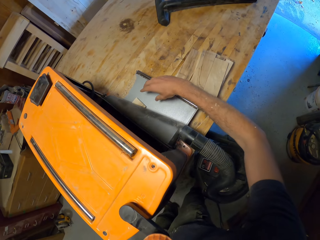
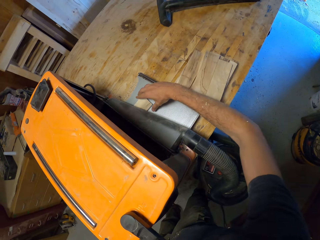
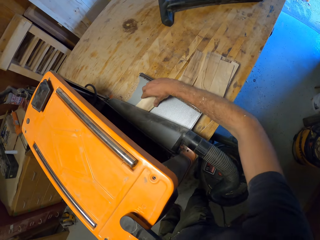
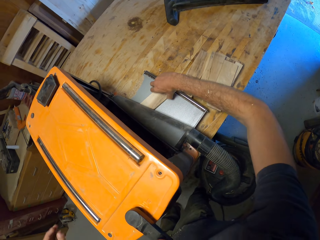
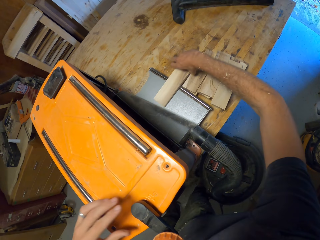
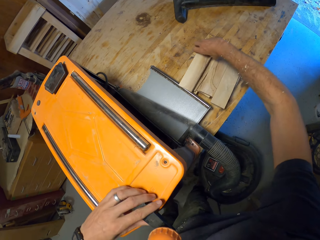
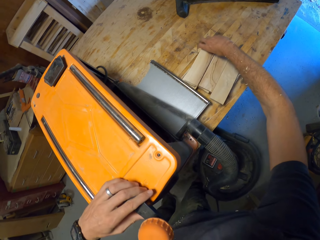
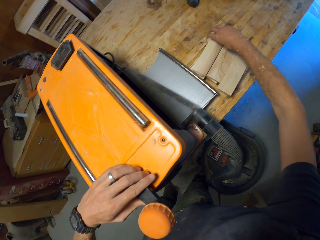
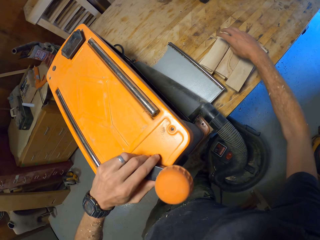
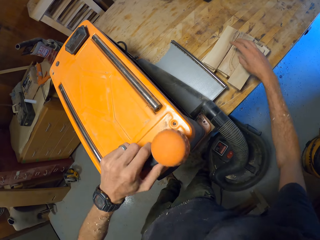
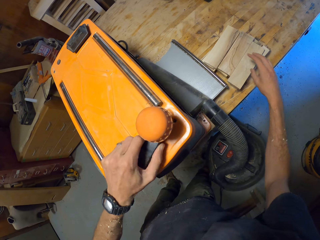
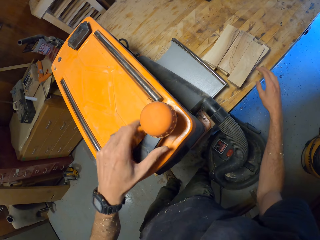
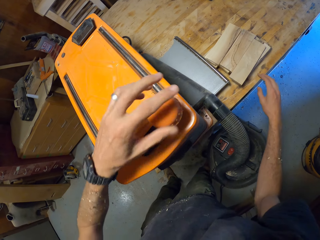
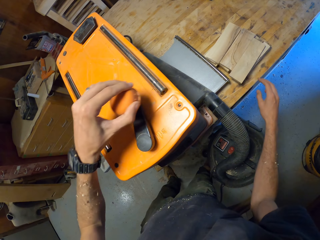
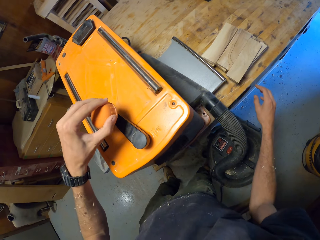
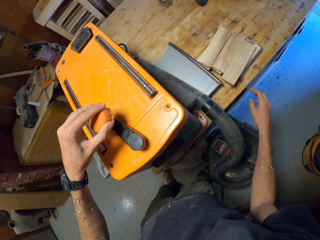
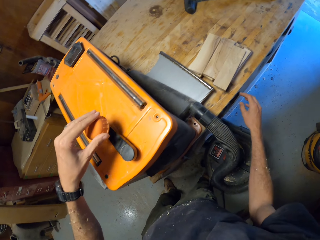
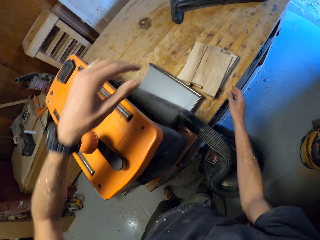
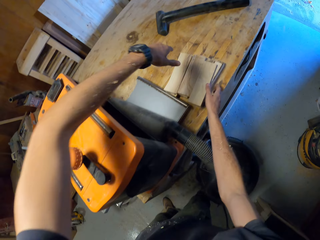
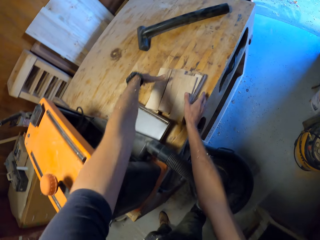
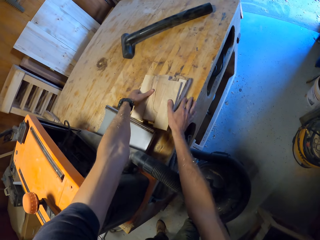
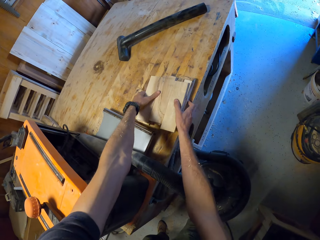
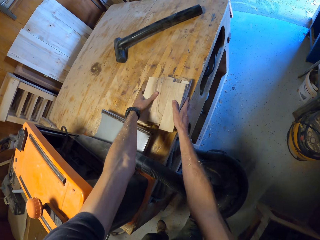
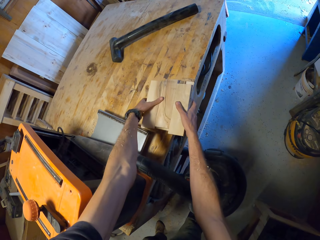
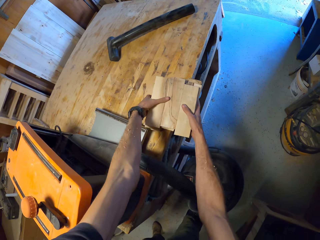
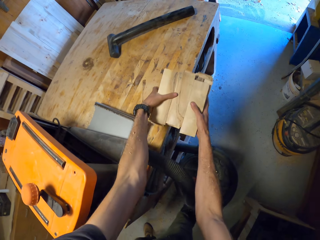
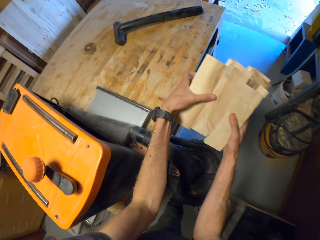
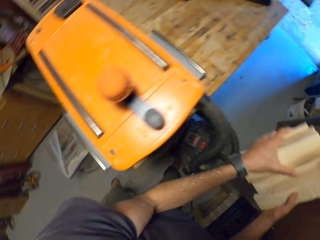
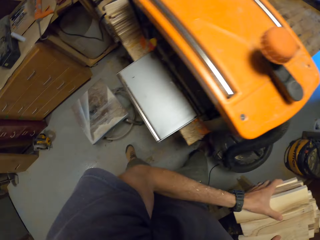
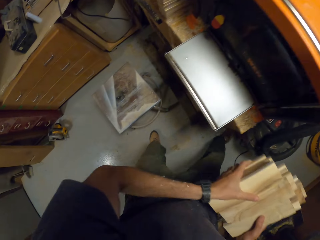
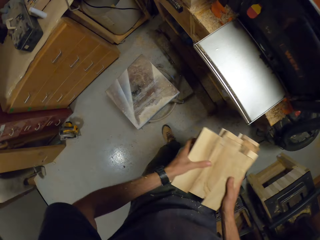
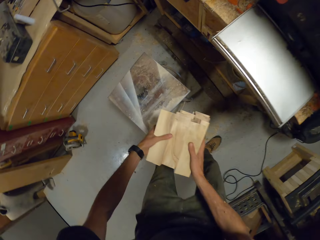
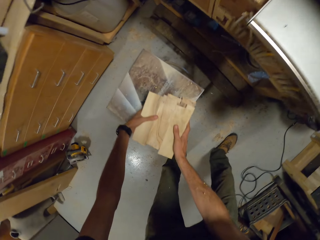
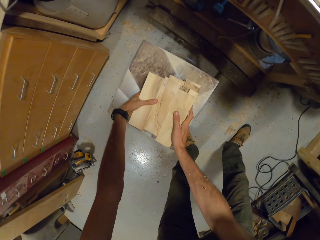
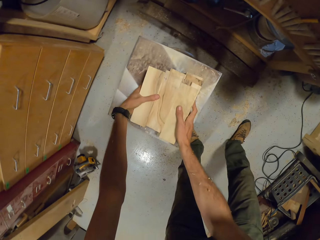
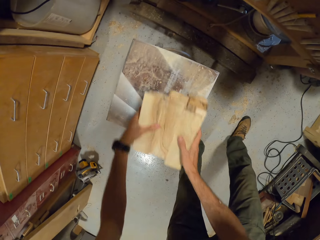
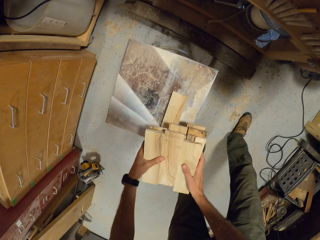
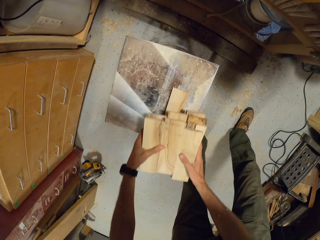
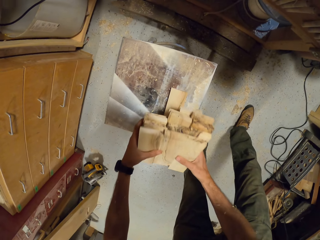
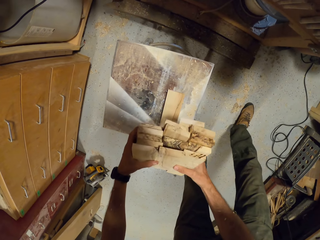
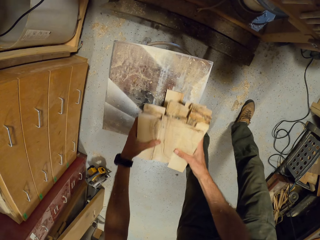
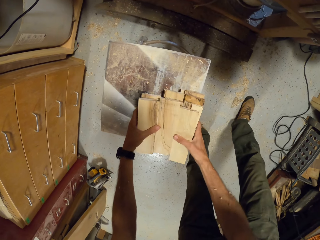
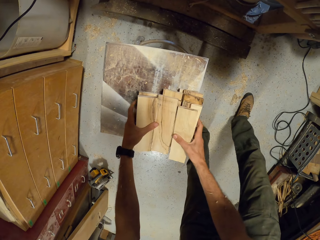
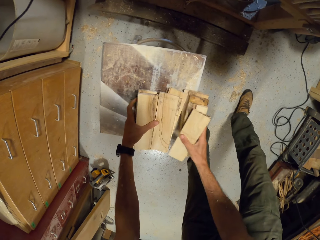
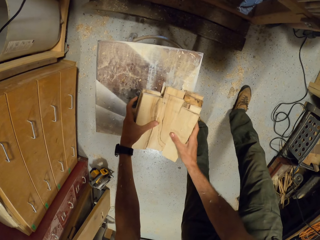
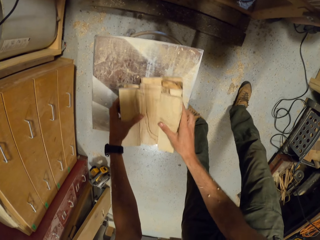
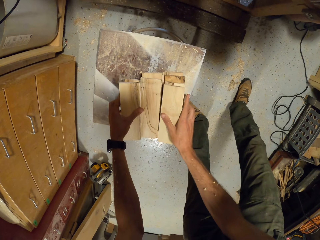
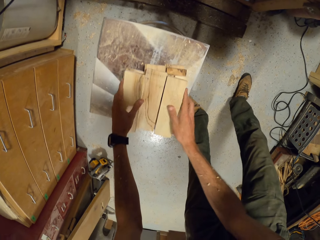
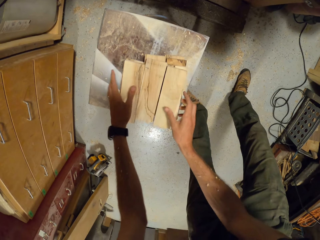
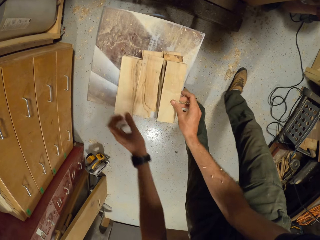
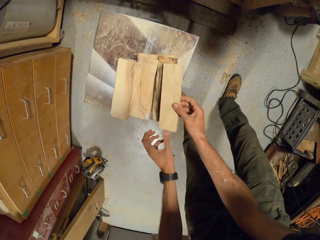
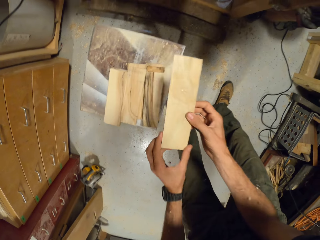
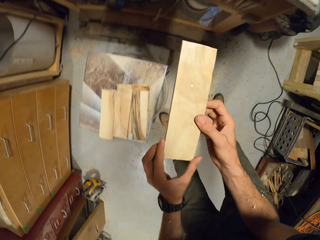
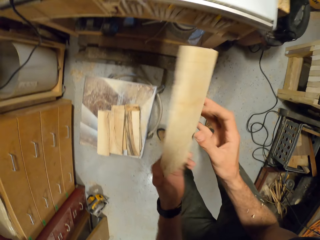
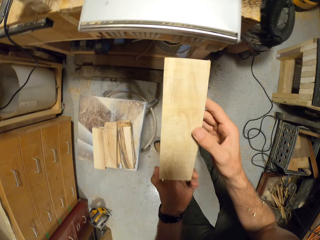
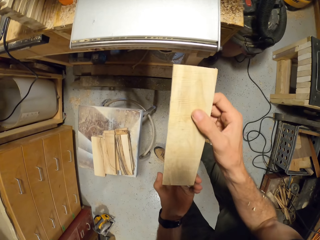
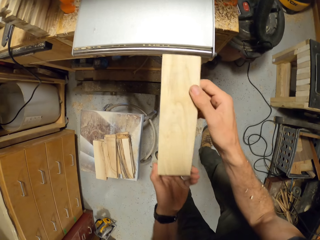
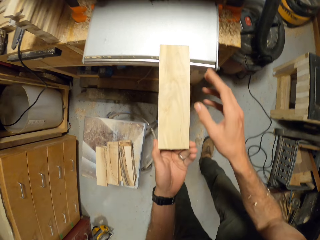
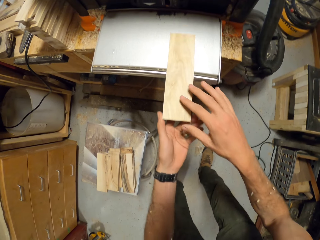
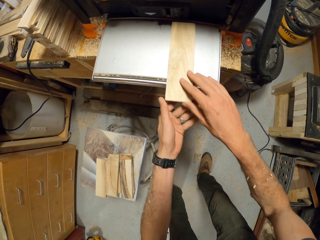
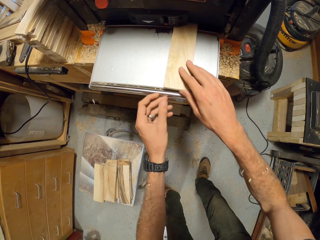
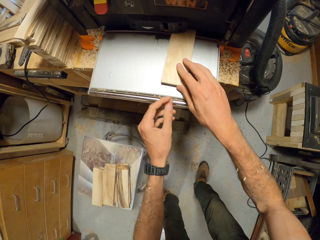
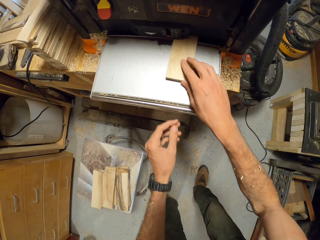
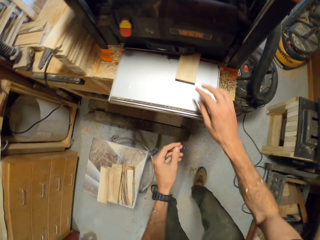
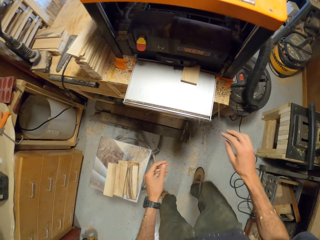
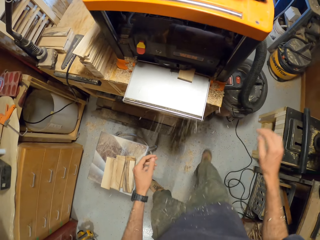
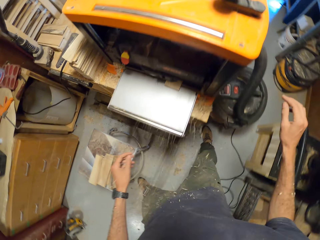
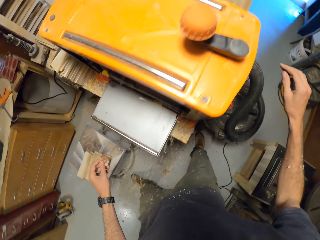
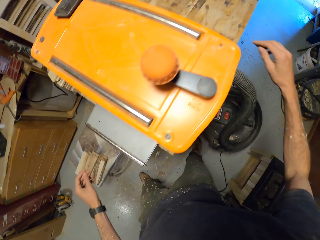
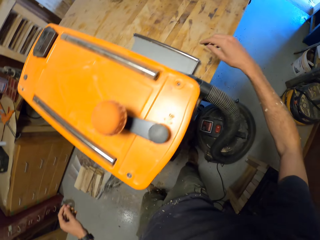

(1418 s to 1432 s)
The camera wearer removes the plank from the electric planer's feed-out bed to the table with his right hand. He holds the handwheel and places the wood aside. He operates the electric planer with his right hand. He rotates the handwheel. He collects the wood. He carries the planks on the work table with his hands. He drops the planks on the stool. He picks a plank from the stool with his hands. He checks the wood. He places the plank in his hands in the electric planer's feed bed. He pushes the wood through the thickness planer.

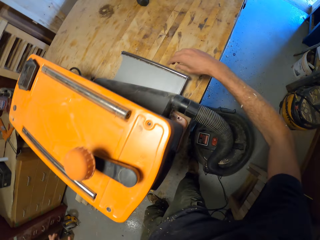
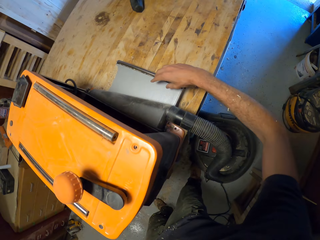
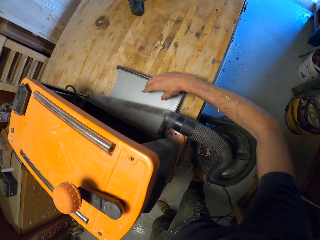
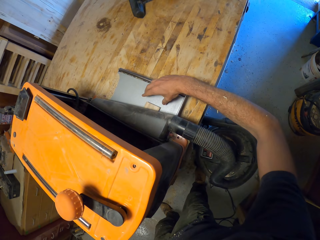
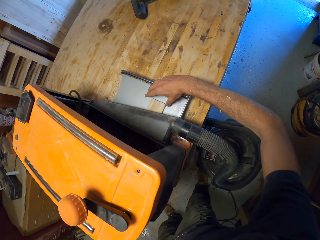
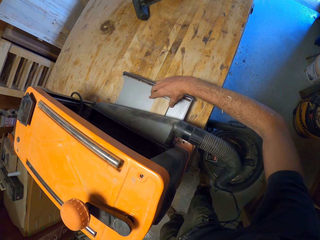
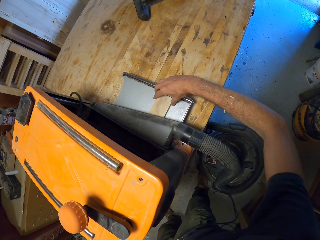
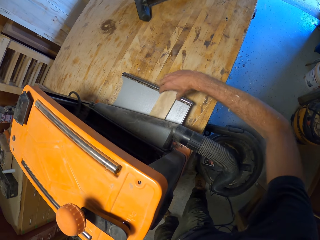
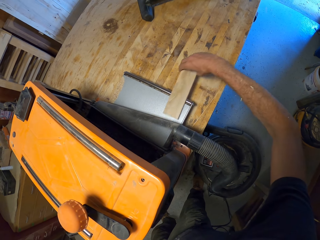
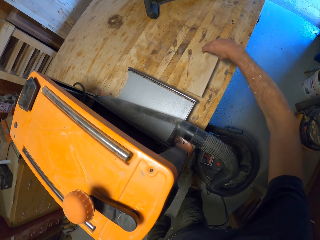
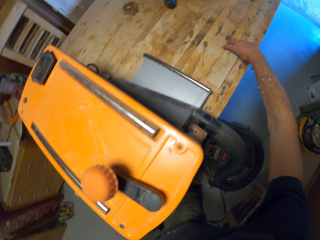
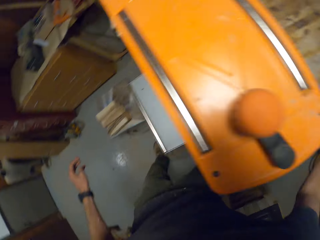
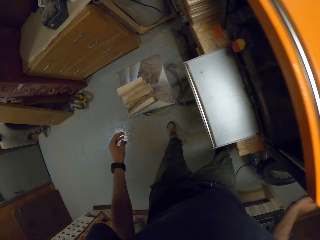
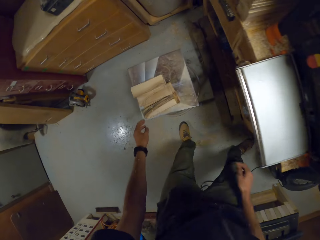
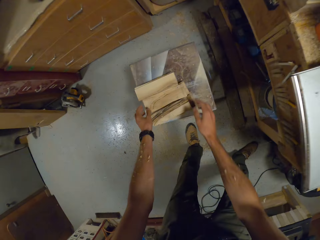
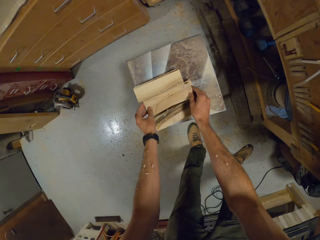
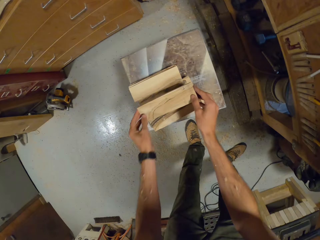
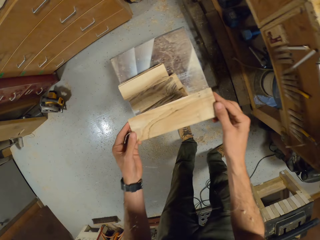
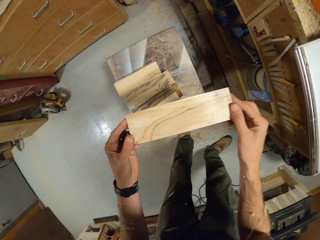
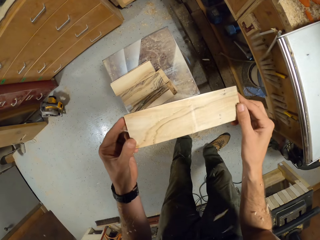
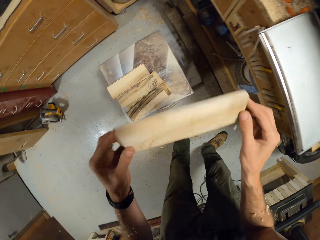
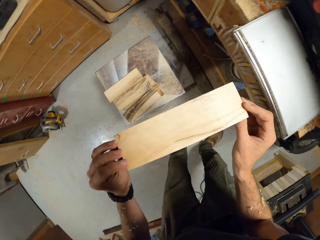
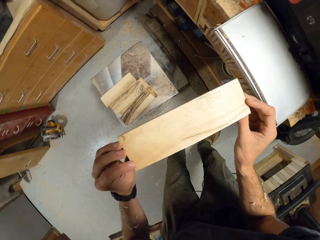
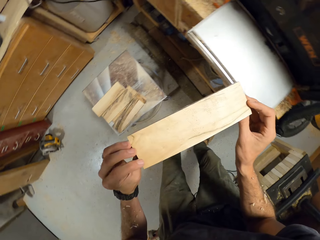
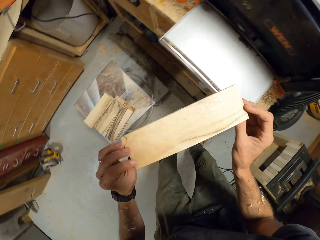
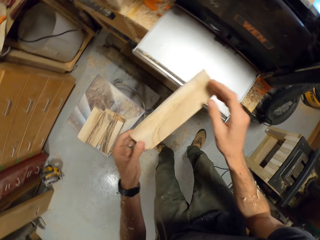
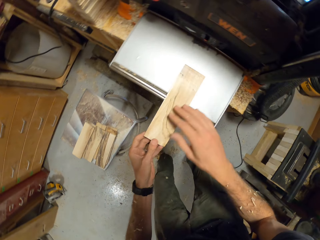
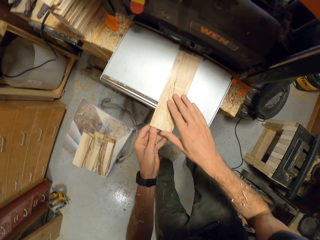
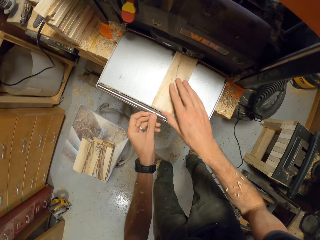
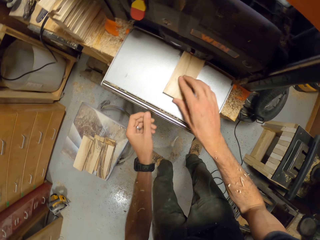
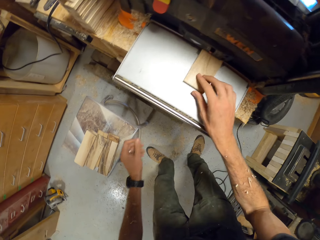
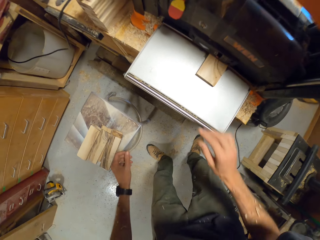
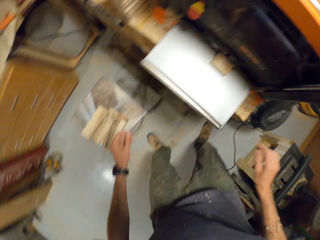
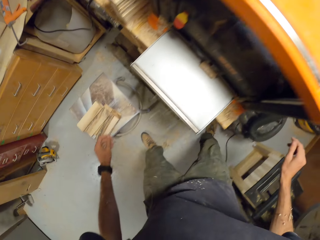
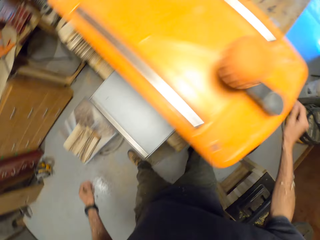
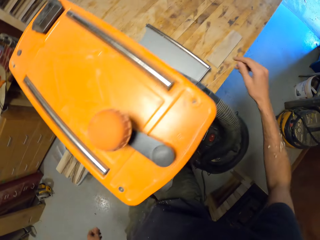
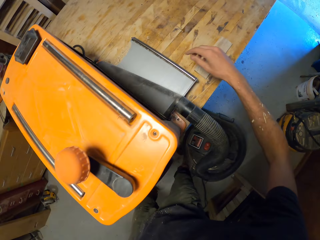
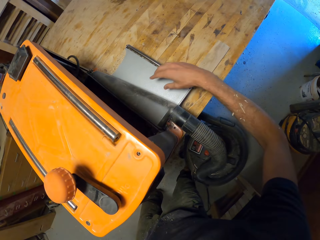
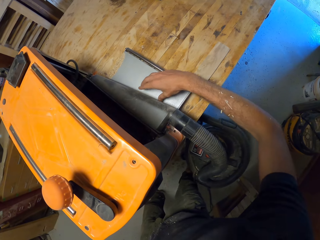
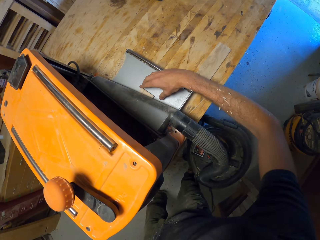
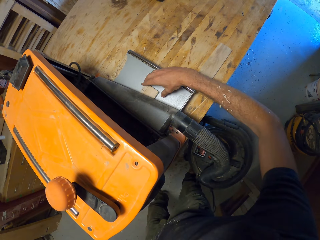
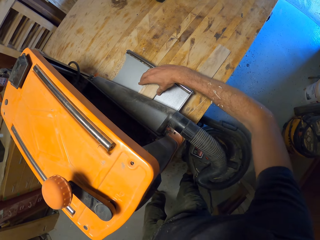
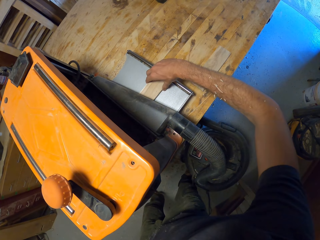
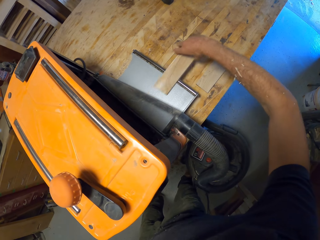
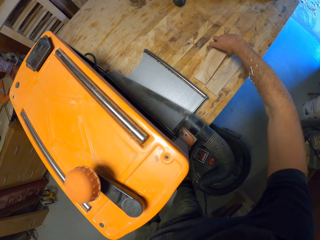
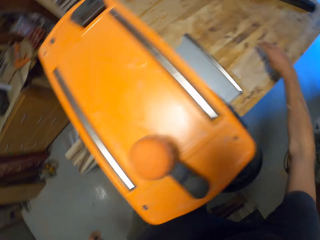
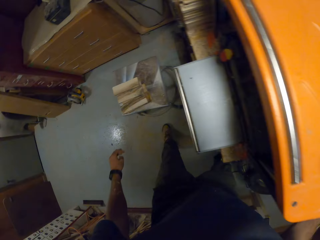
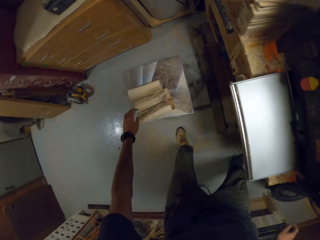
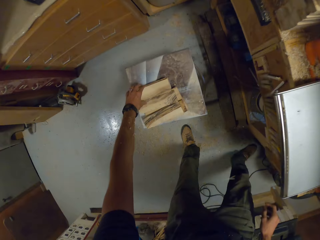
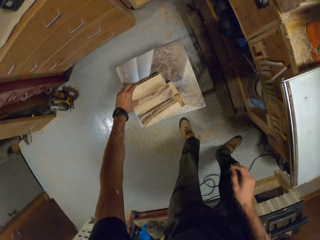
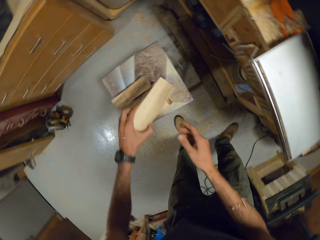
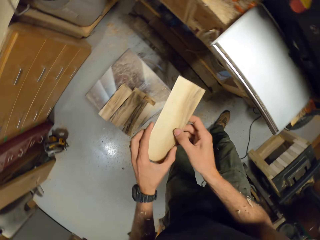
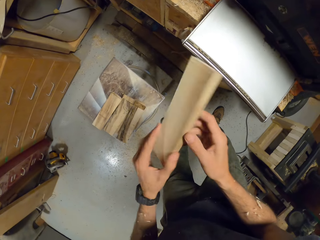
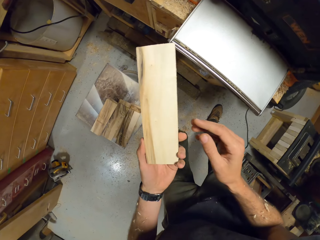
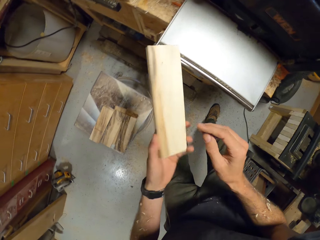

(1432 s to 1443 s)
The camera wearer removes the plank from the electric planer's feed-out bed to the table with his right hand. He places the wood on the worktable. He picks another plank from the stool with his hands. He looks at the wood. He places the plank in his hands in the electric planer's feed bed. He pushes the wood through the thickness planer. He removes the plank from the electric planer's feed-out bed to the table with his right hand. He lays the wood on the worktable. He picks another plank from the stool with his hands. He checks the wood.
